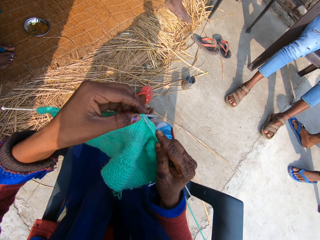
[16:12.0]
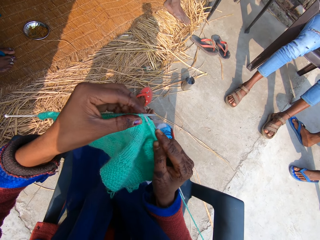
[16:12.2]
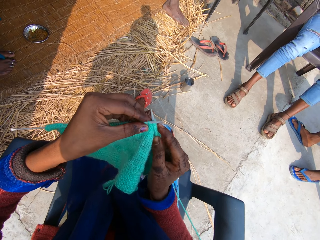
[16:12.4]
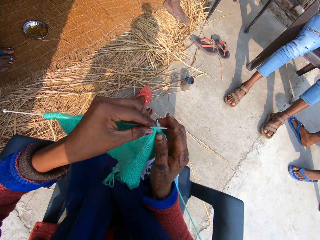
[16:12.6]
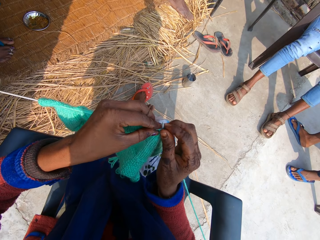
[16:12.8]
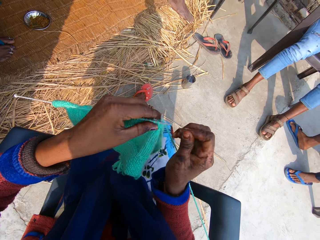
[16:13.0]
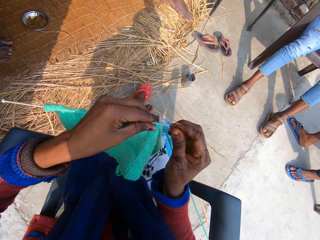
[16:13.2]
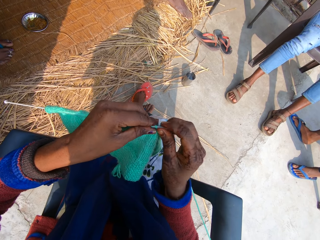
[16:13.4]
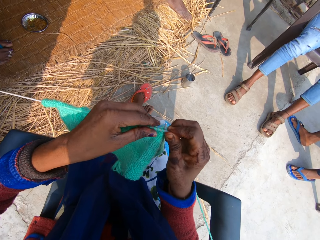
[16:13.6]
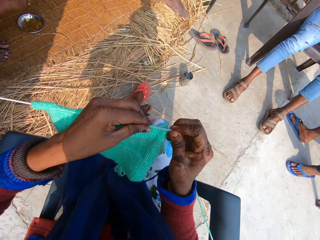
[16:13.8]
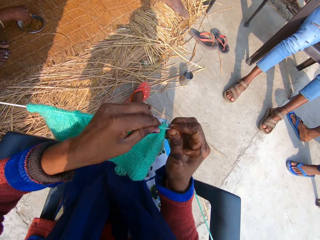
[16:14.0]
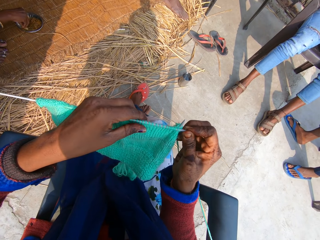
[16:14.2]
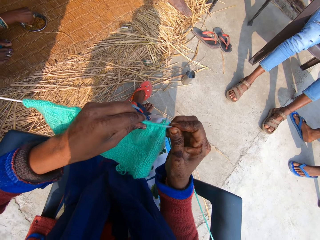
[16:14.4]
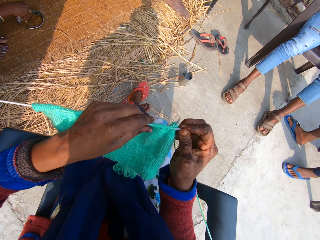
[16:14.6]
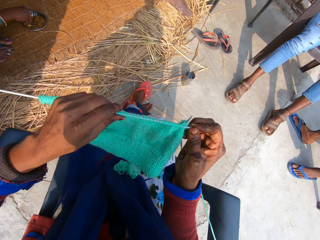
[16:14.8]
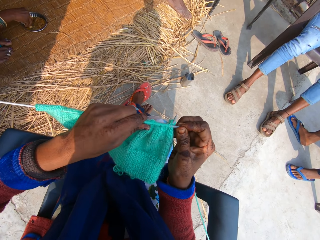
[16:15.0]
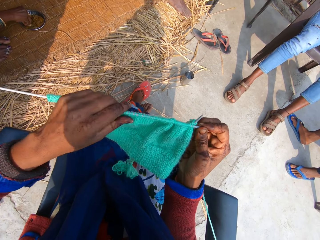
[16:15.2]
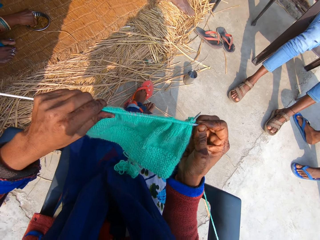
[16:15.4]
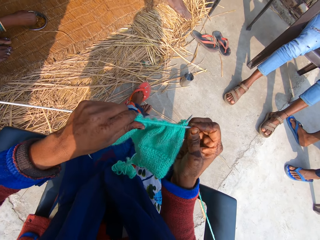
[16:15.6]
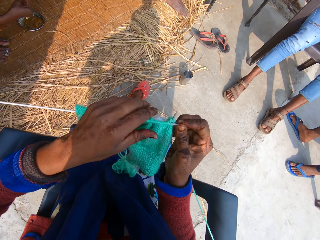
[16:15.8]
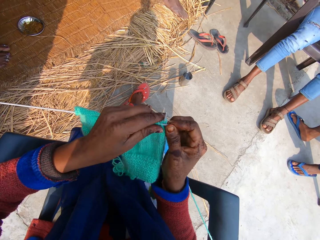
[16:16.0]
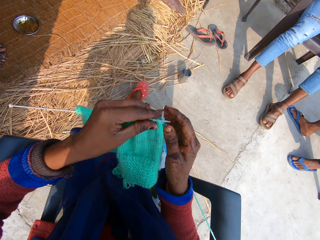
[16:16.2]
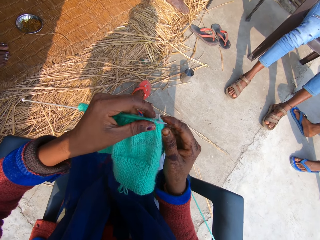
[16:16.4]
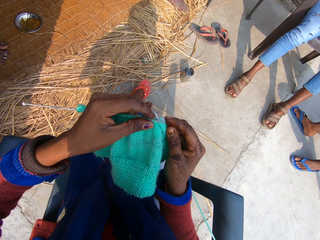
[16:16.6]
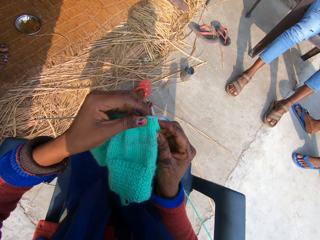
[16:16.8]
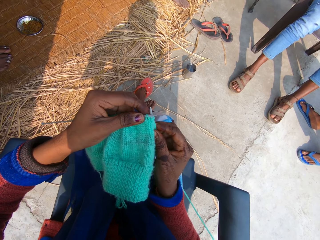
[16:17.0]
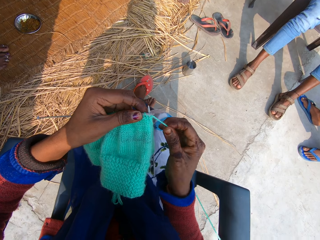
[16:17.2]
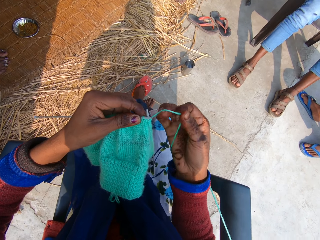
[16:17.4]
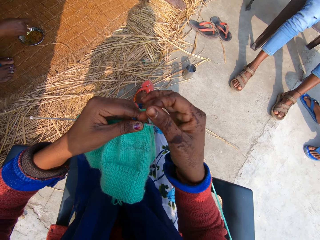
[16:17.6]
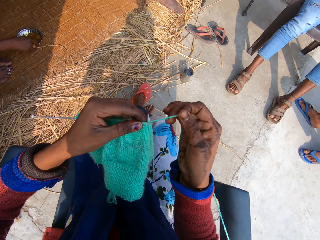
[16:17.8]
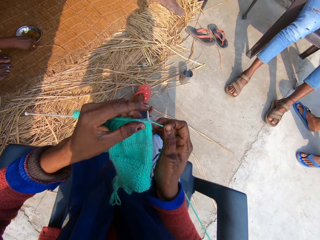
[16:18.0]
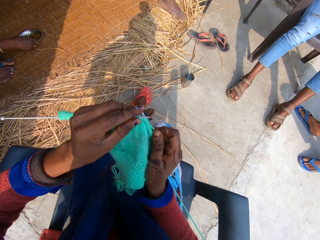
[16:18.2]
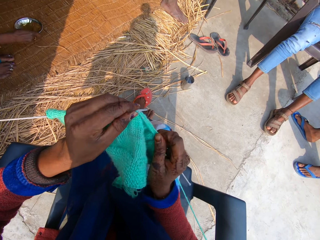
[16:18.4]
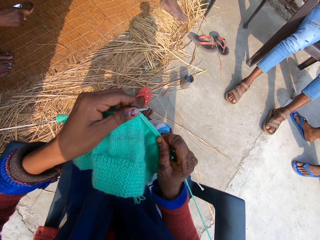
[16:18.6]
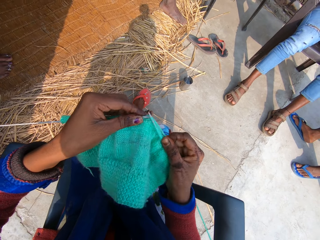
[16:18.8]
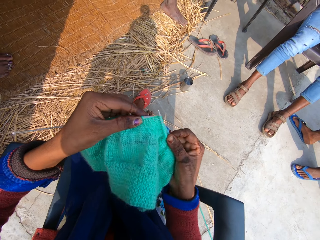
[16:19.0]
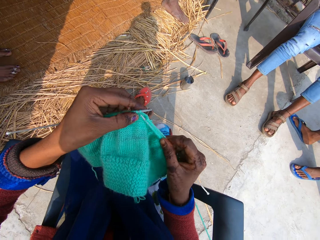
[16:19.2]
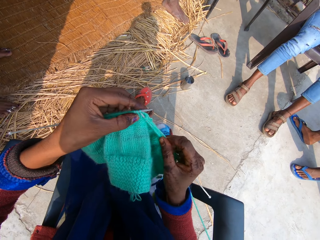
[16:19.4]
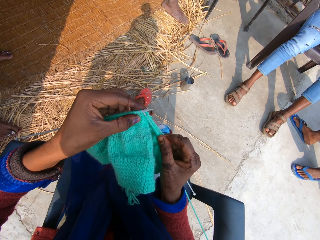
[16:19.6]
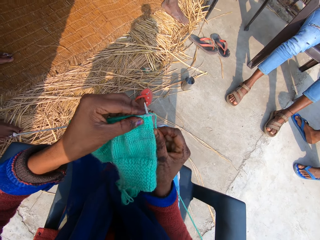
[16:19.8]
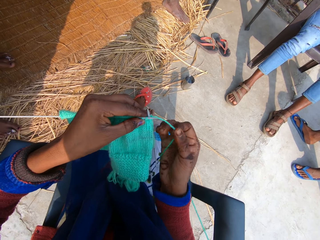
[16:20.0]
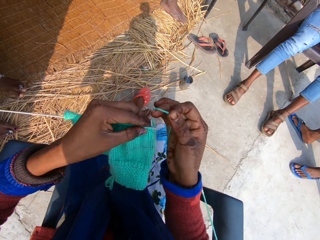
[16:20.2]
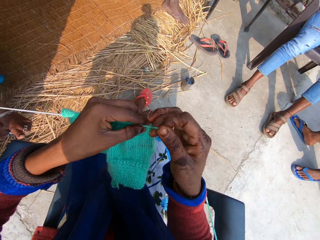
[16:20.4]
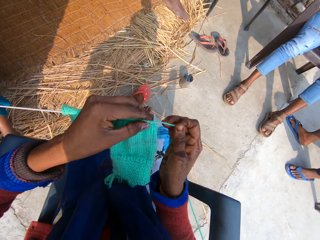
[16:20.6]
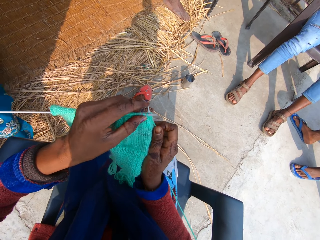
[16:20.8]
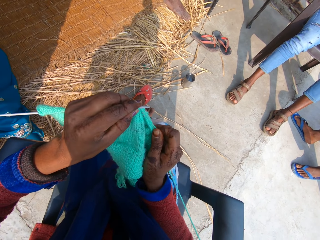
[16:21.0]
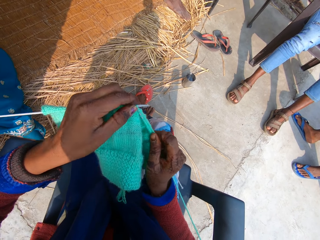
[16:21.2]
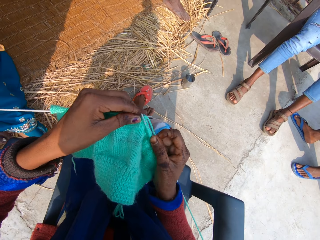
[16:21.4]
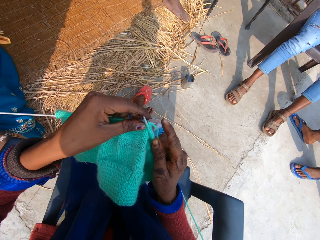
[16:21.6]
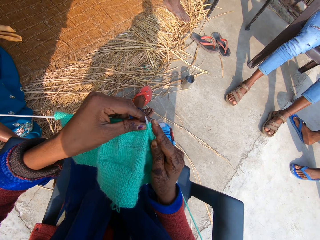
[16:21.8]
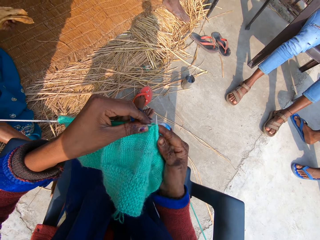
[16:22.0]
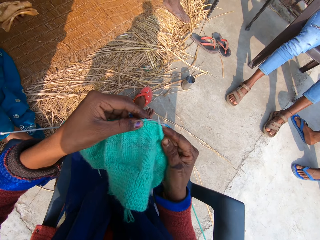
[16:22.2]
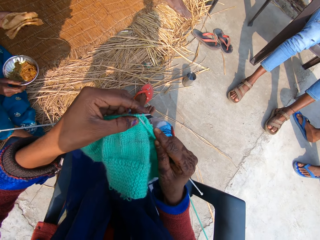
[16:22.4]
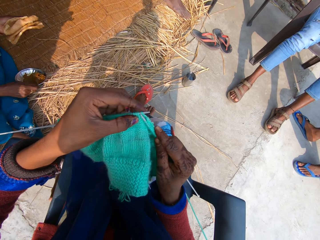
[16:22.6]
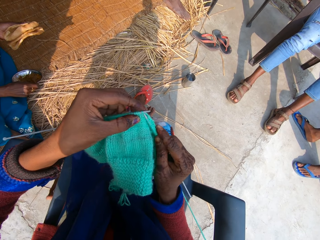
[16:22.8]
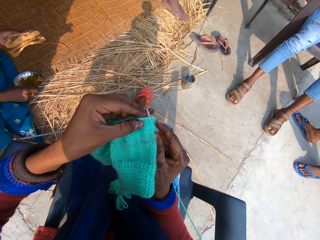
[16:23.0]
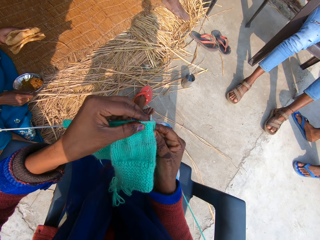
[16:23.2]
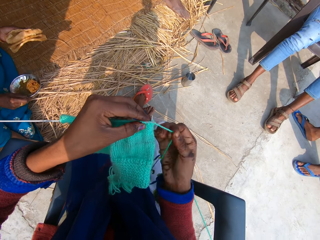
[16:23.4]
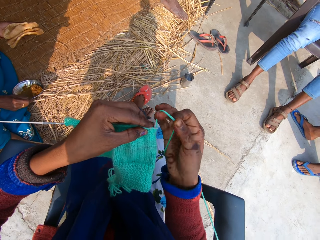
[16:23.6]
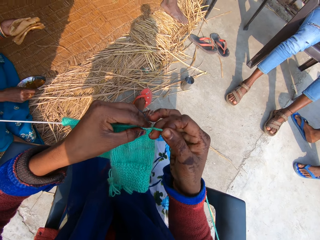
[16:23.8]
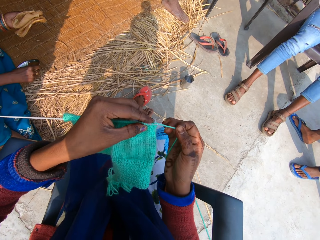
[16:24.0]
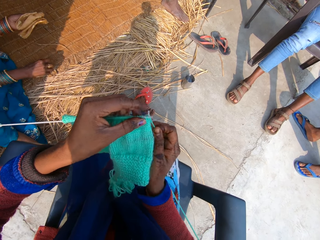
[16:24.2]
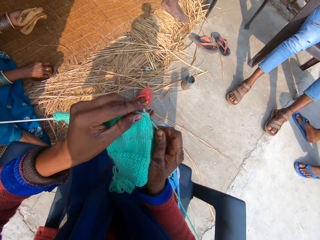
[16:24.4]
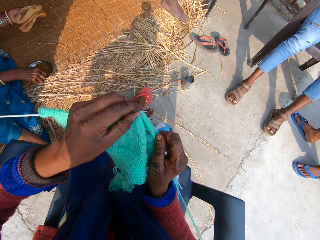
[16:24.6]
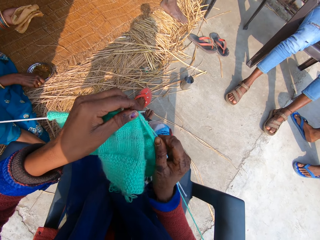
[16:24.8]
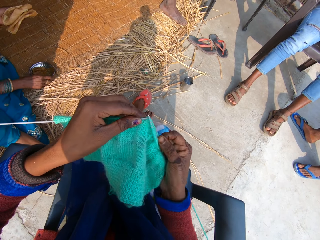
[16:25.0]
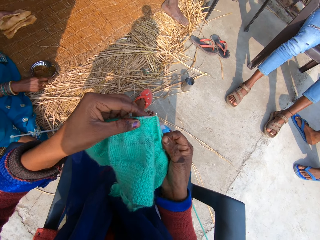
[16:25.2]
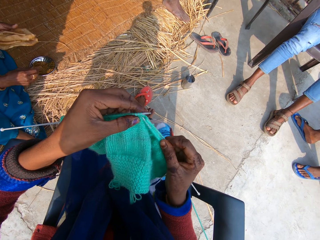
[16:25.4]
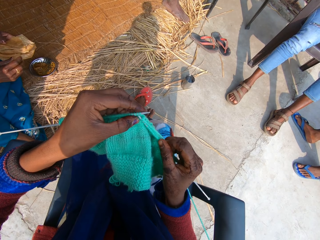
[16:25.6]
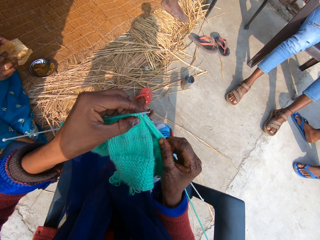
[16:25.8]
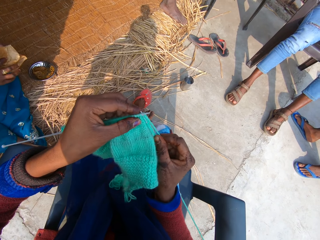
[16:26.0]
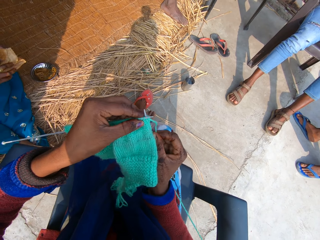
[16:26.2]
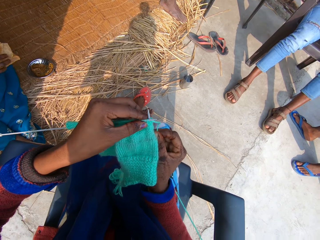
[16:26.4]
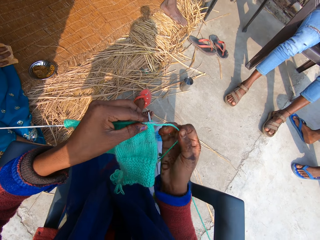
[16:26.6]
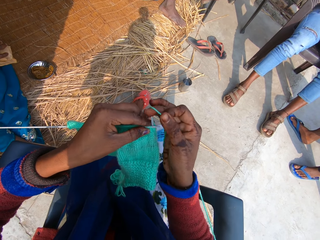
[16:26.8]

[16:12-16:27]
The camera wearer adjusts the fabric on the knitting needle. They knit the fabric. A woman drops a plate of food on the mat.

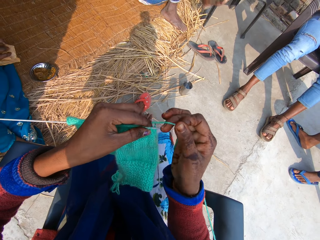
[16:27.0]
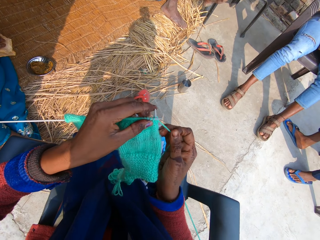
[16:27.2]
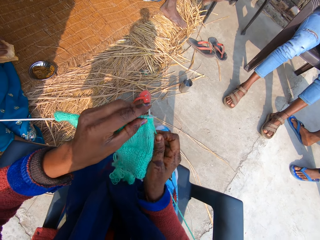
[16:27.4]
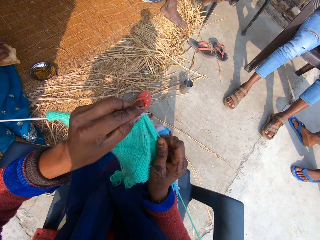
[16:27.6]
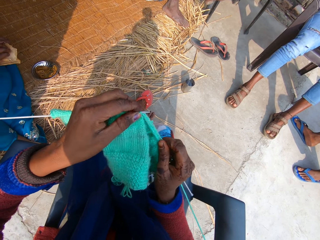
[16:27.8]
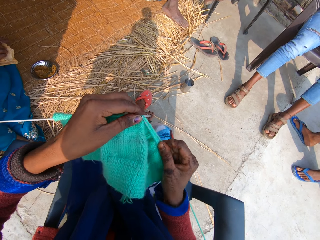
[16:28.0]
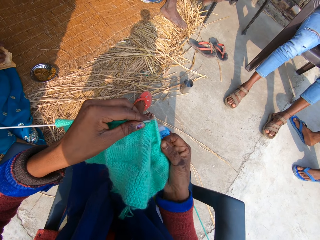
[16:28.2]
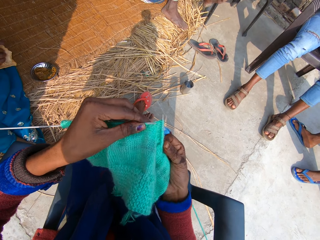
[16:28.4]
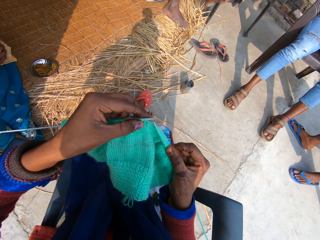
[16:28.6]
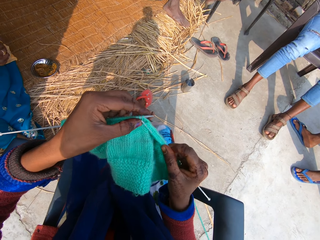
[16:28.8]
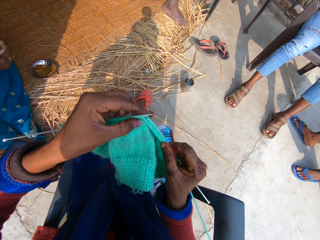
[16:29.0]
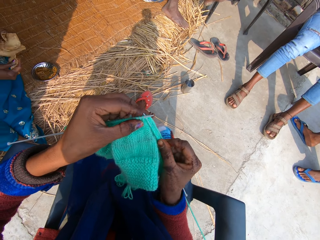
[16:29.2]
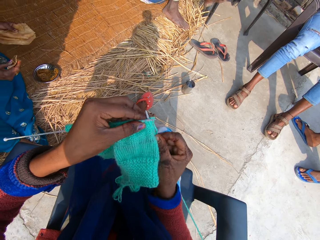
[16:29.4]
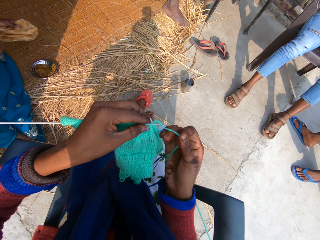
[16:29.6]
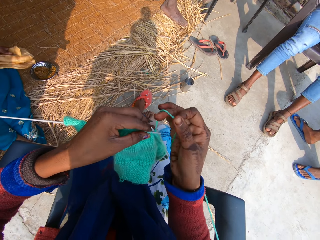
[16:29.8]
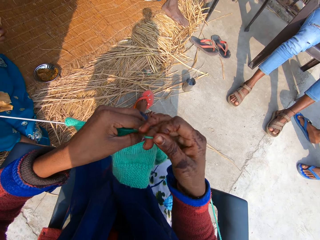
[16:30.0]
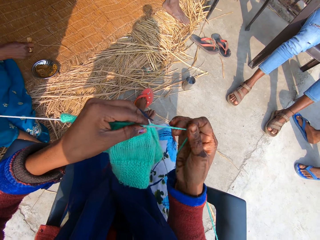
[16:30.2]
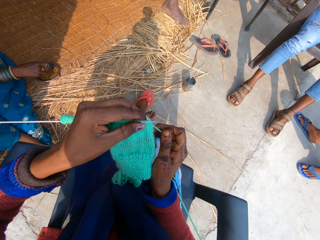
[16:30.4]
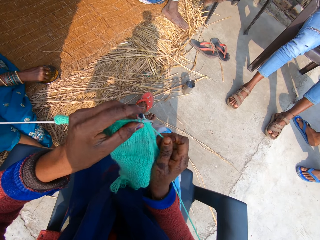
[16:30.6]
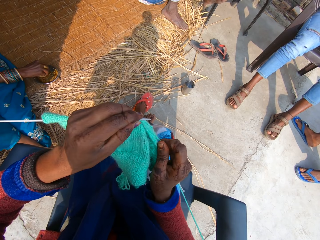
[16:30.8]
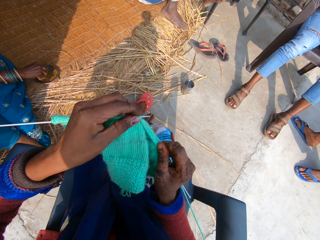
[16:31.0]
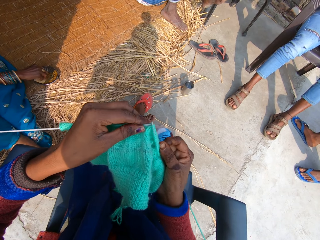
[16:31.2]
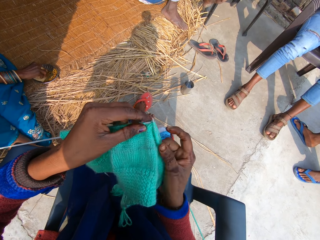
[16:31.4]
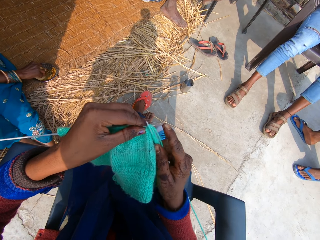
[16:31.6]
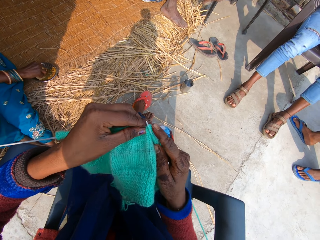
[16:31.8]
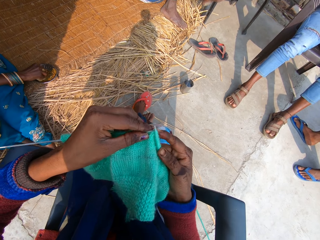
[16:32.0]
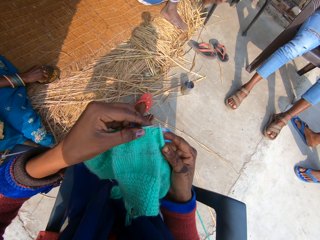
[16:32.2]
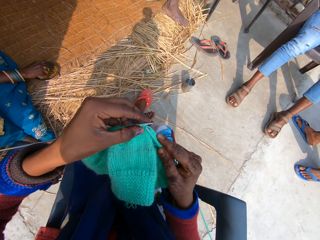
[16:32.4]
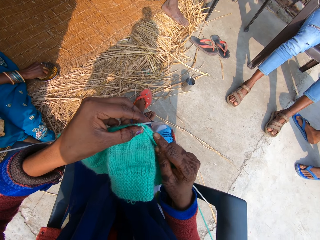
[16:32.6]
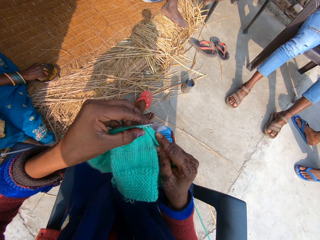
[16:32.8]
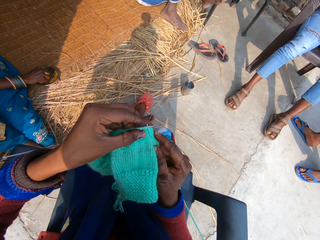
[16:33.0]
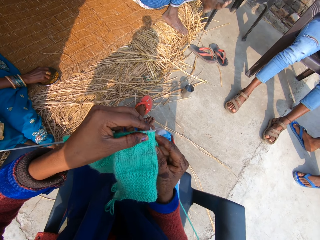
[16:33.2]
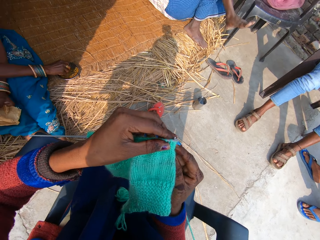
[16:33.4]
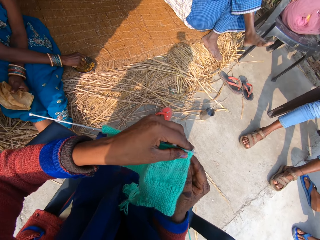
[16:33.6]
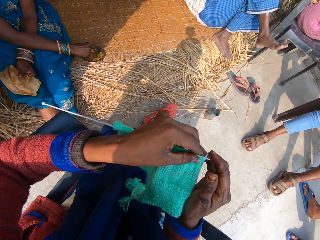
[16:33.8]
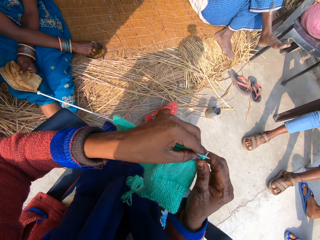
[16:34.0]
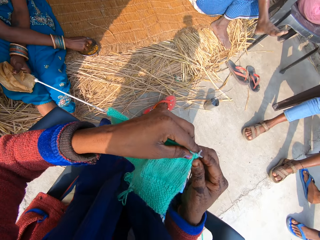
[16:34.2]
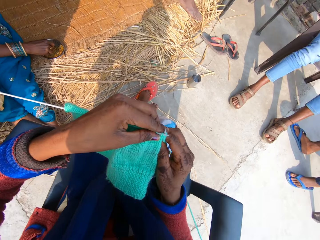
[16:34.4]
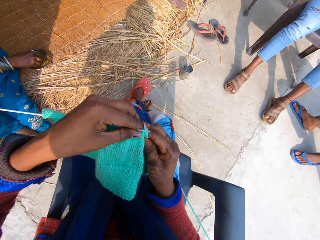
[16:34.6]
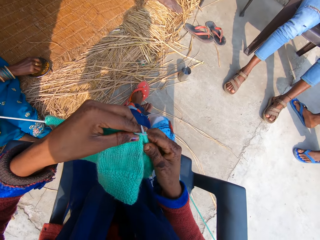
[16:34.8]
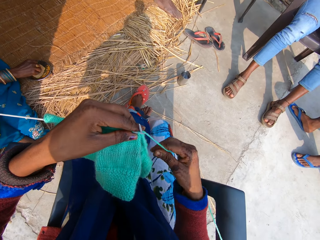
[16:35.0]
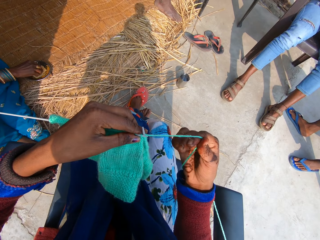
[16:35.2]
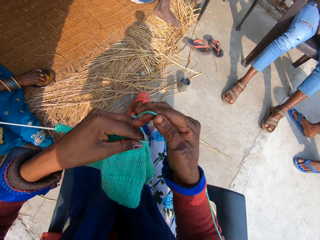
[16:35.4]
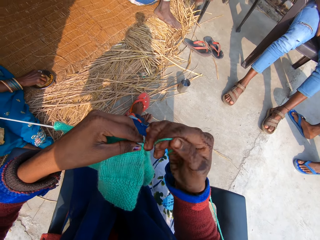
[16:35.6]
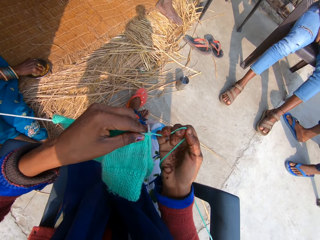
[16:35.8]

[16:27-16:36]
The camera wearer knits the fabric. The woman eats from the food in the plate.
